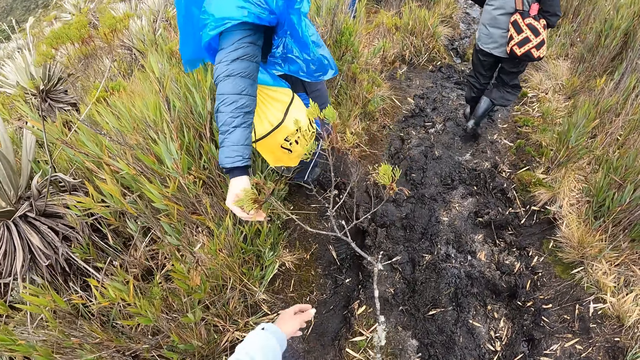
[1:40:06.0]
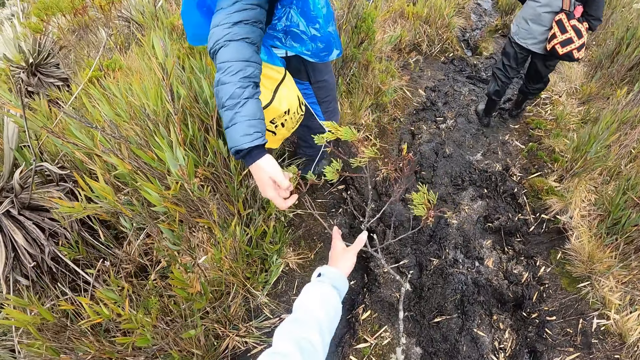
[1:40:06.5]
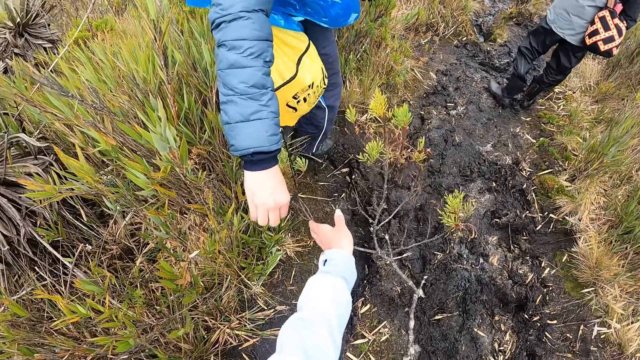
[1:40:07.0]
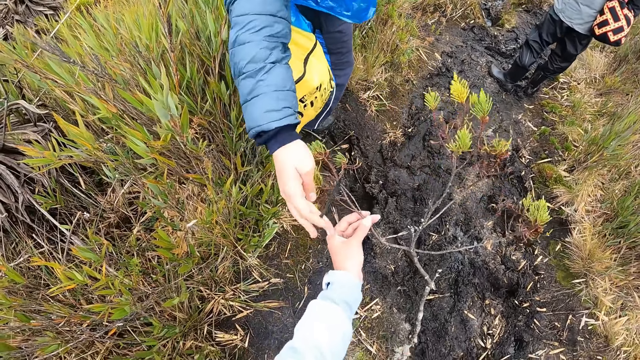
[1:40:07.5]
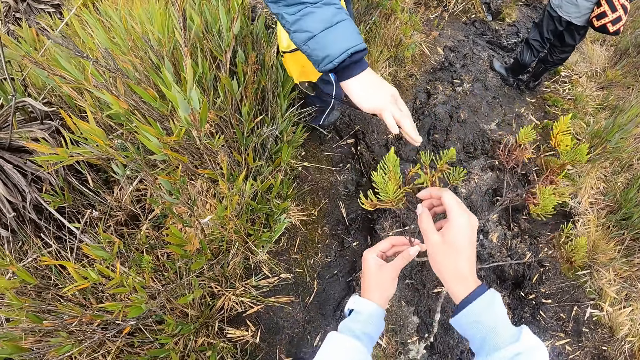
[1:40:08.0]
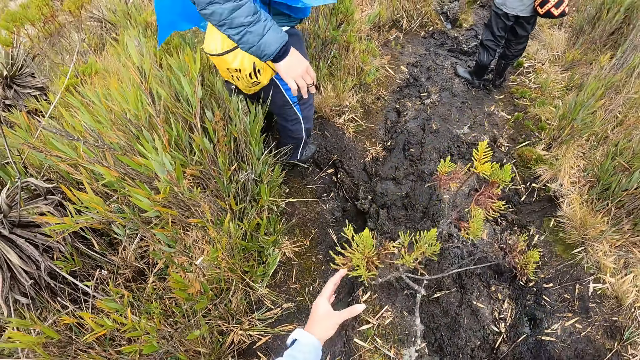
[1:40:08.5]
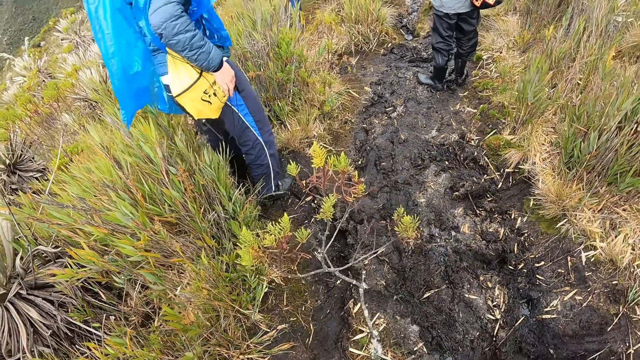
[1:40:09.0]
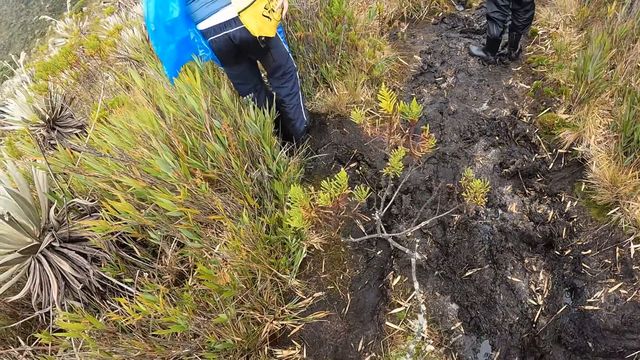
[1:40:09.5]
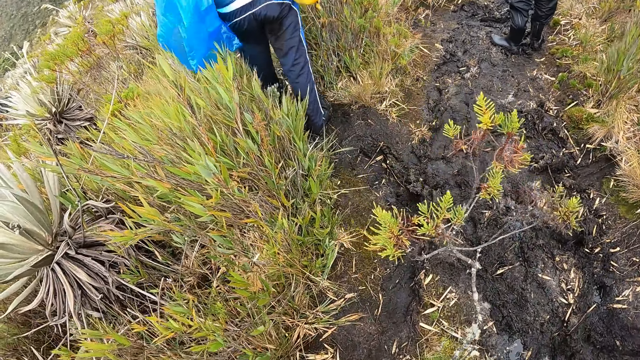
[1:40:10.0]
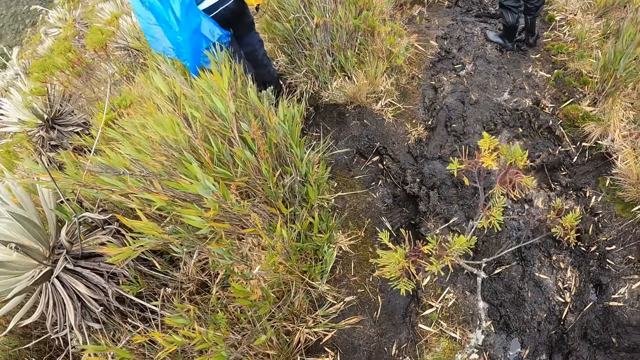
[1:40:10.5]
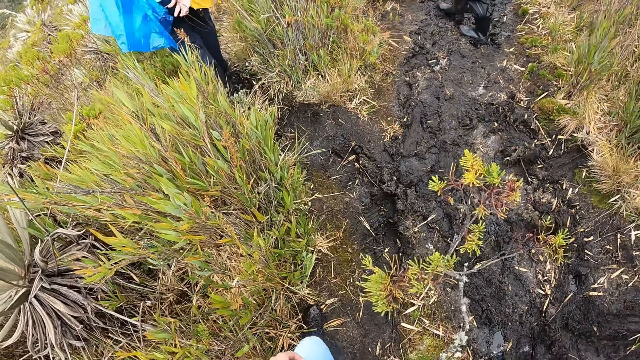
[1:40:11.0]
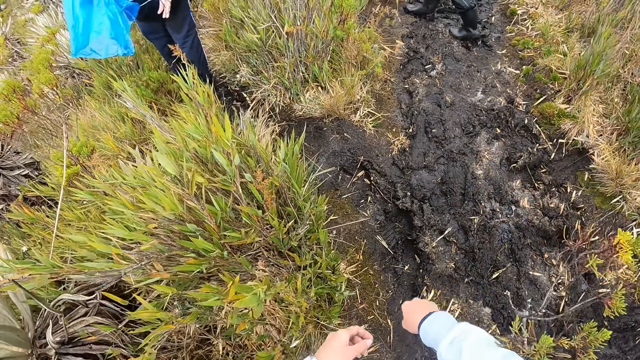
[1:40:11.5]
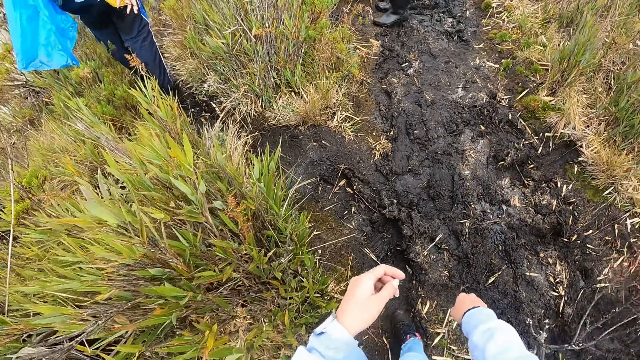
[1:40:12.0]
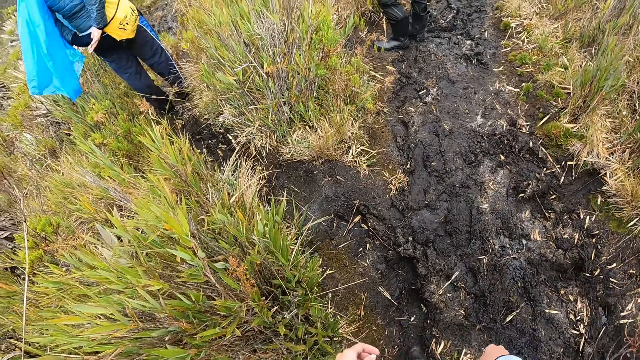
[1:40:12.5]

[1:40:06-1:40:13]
The camera wearer holds the plant with her left hand. A man holds a plant with his right hand.

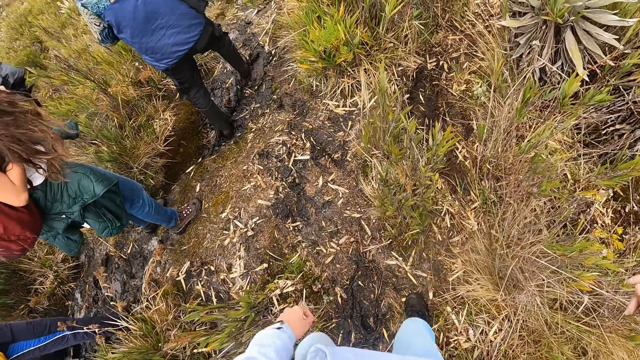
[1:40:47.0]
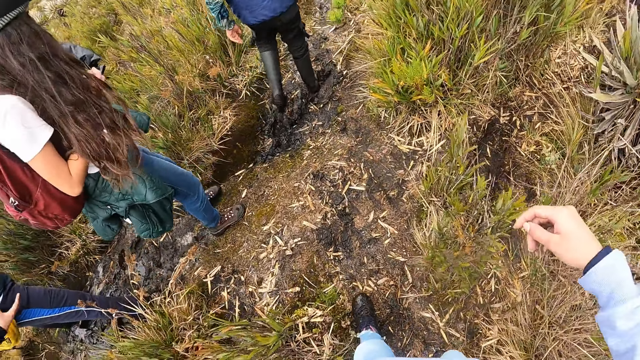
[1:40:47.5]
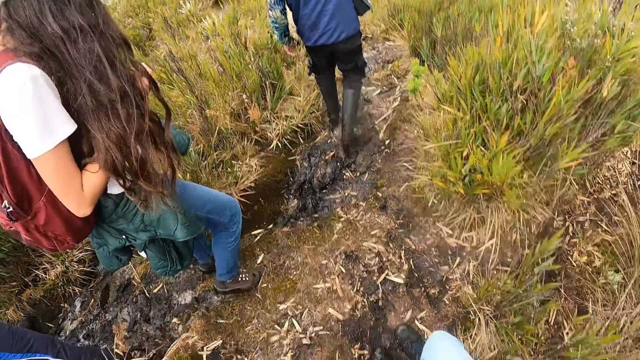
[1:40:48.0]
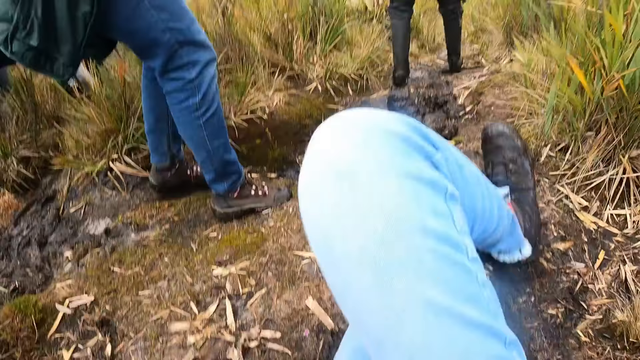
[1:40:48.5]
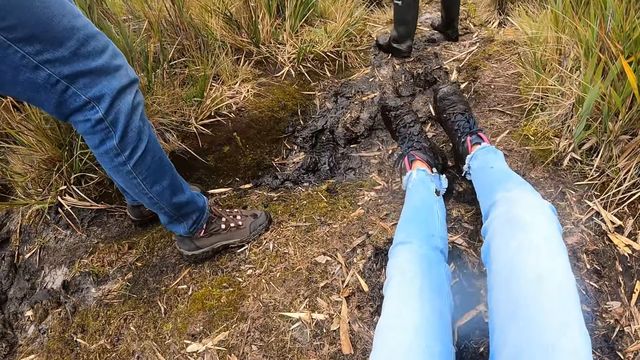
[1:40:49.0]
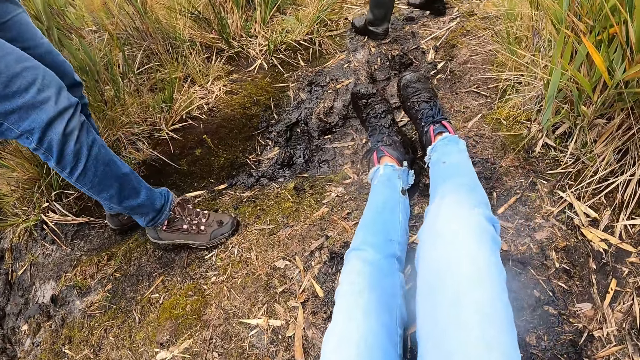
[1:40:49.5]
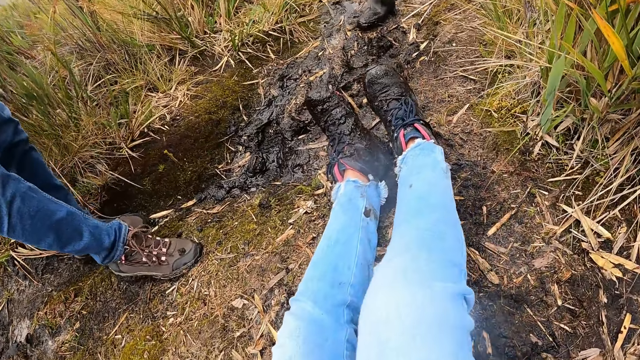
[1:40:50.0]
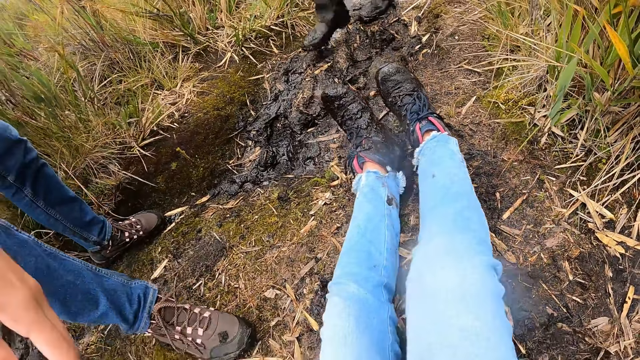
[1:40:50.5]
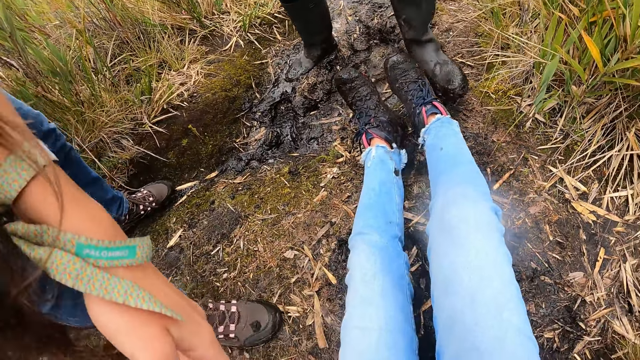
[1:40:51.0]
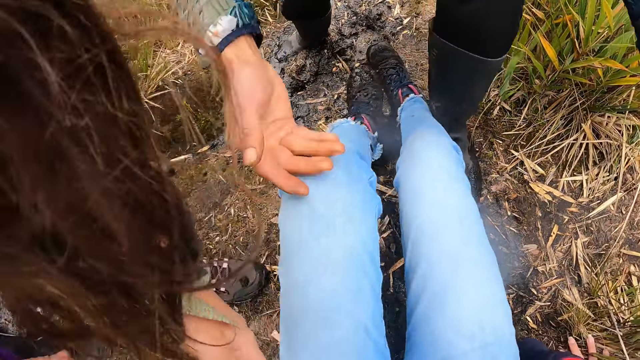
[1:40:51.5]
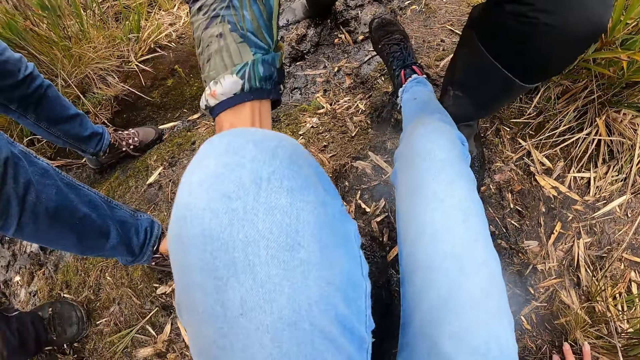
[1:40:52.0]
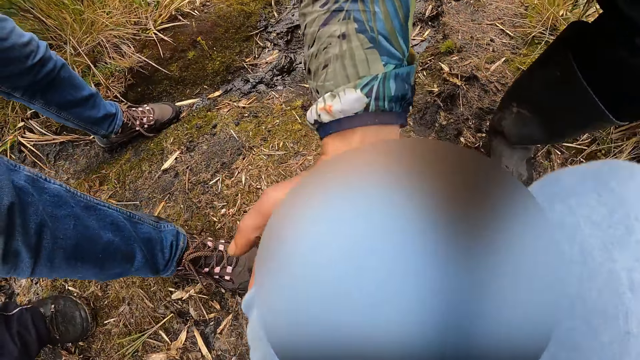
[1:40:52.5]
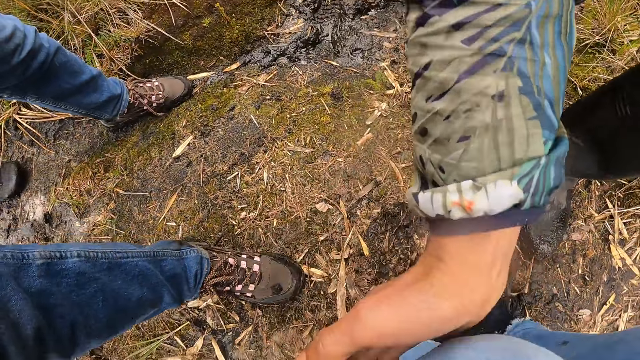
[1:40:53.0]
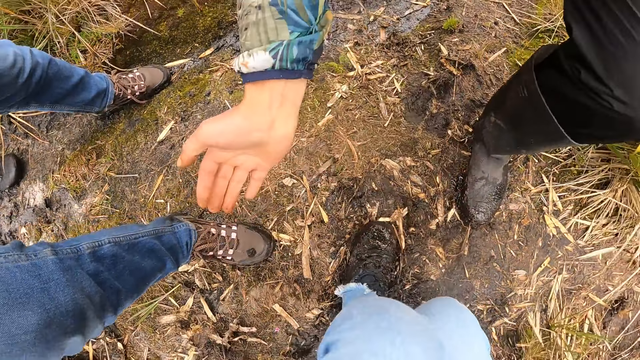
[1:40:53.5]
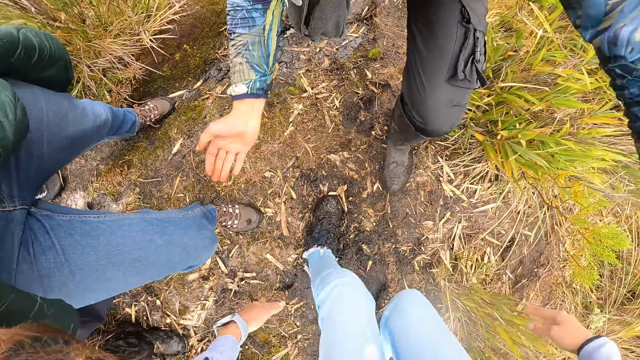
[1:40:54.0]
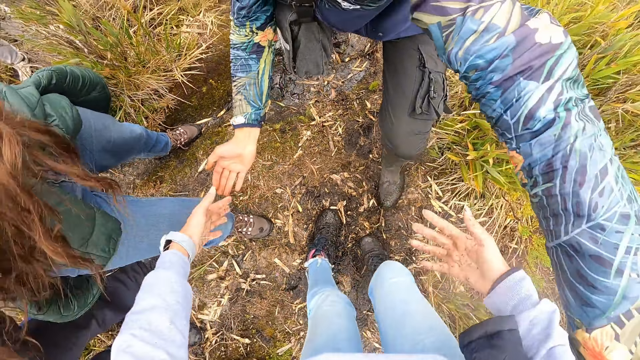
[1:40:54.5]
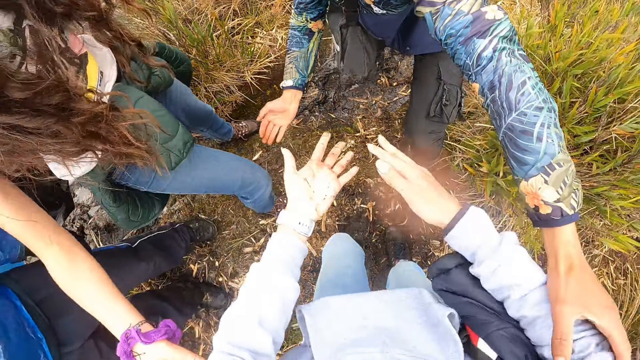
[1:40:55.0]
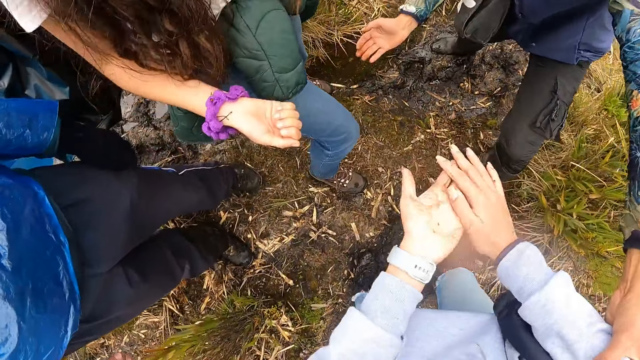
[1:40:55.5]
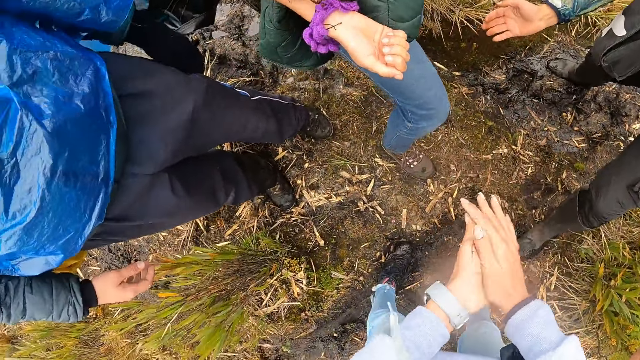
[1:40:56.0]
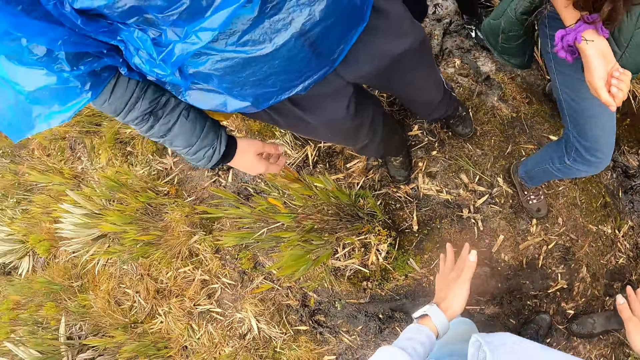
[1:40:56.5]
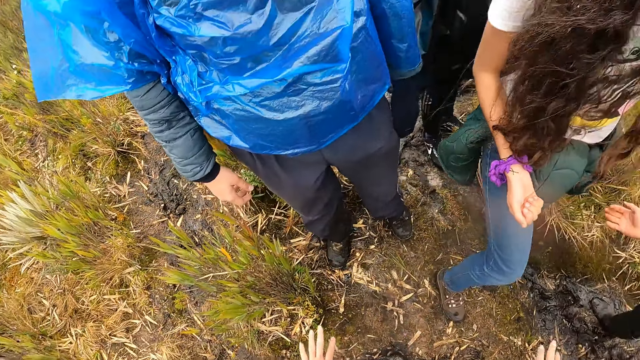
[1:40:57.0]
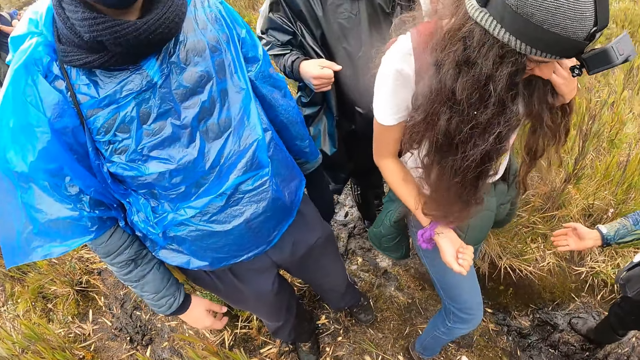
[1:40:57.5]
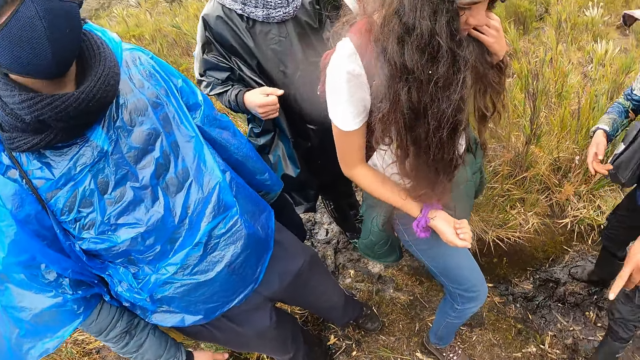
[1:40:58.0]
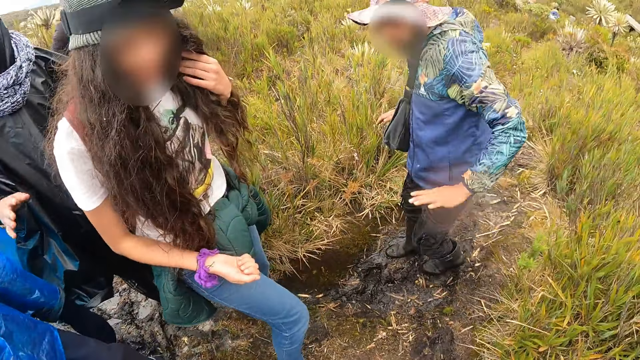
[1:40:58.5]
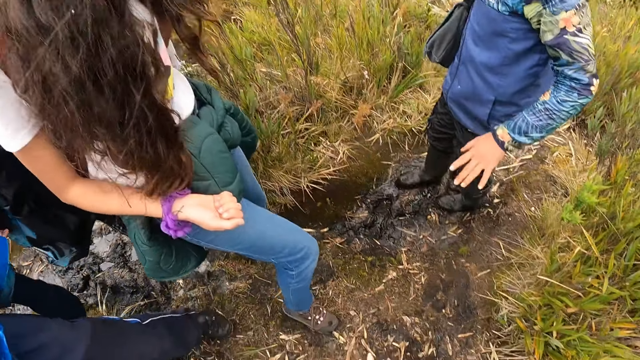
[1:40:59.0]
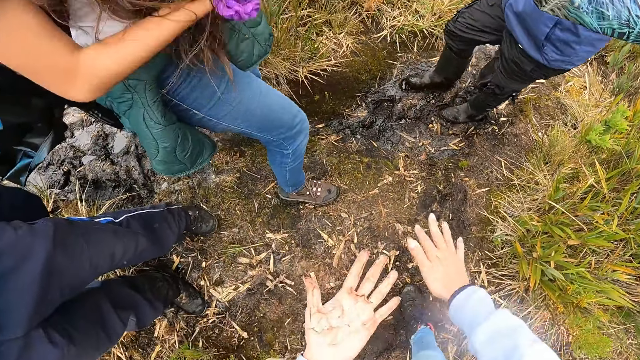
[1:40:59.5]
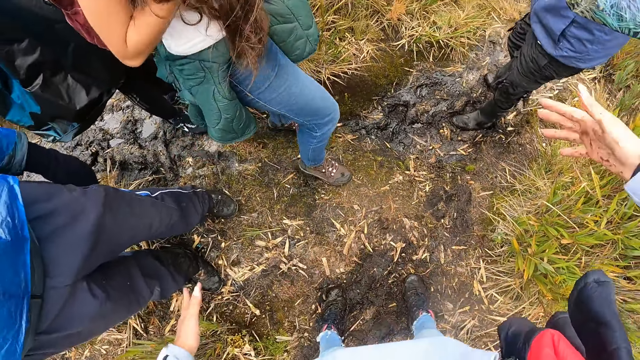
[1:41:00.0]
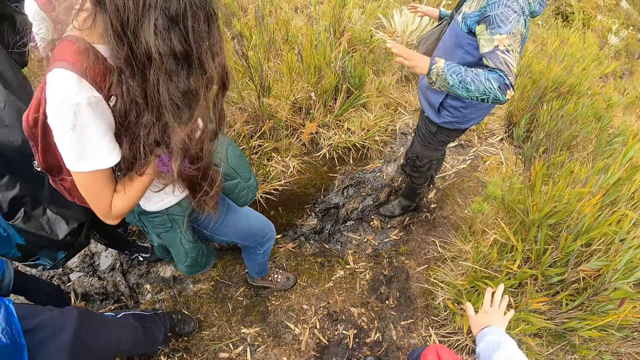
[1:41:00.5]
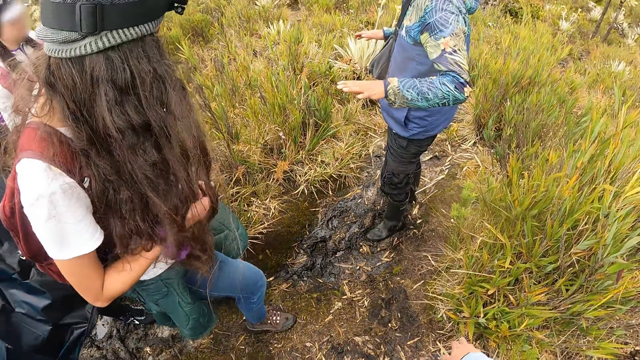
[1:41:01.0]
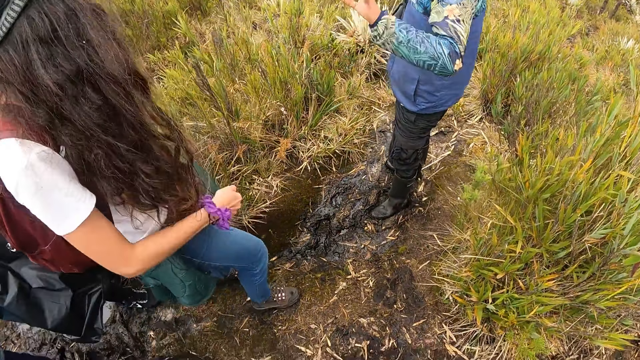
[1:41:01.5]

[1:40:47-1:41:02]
The camera wearer falls on the ground. They sit on the ground. They stand up. A woman and another woman pick the camera wearer from the ground. The camera wearer wipes the hands.
